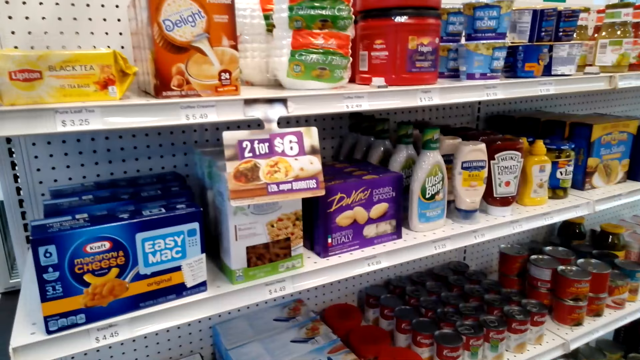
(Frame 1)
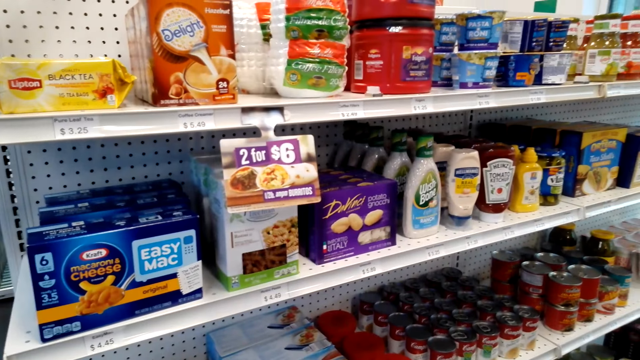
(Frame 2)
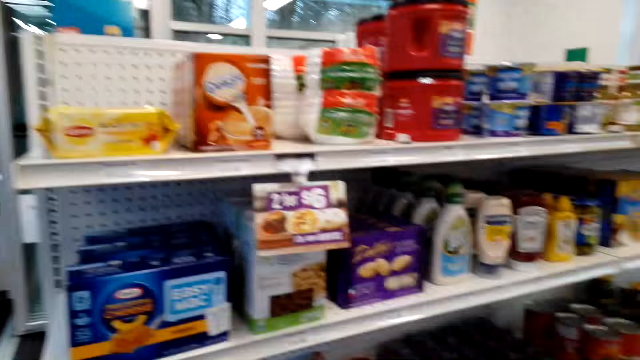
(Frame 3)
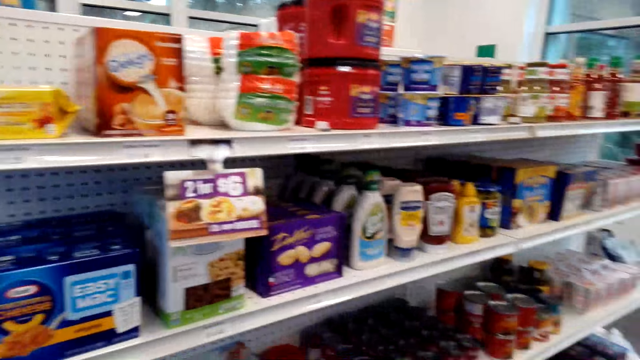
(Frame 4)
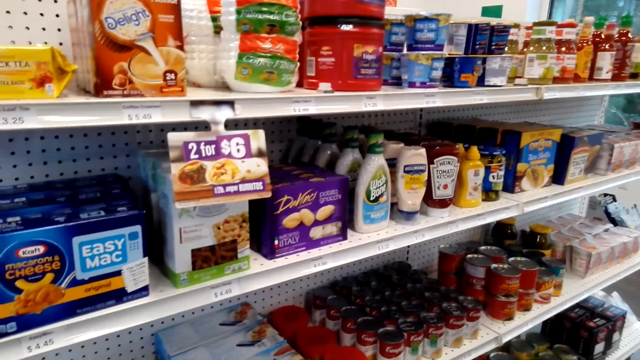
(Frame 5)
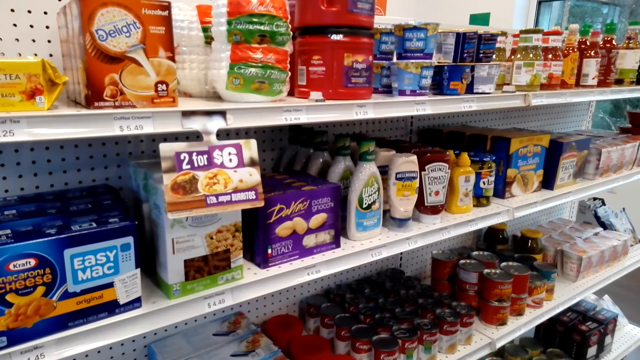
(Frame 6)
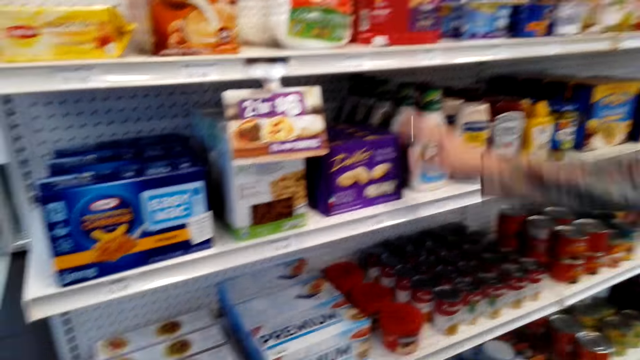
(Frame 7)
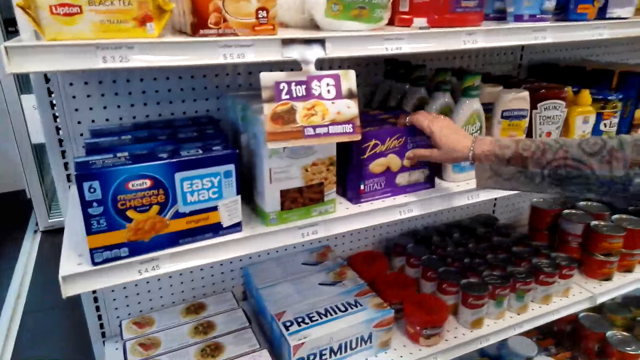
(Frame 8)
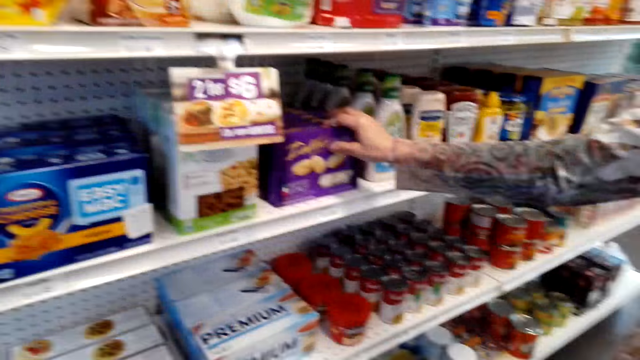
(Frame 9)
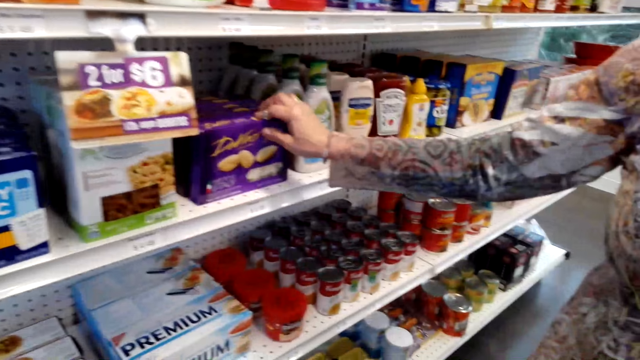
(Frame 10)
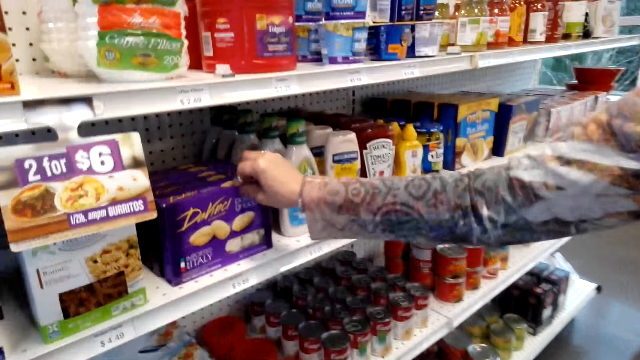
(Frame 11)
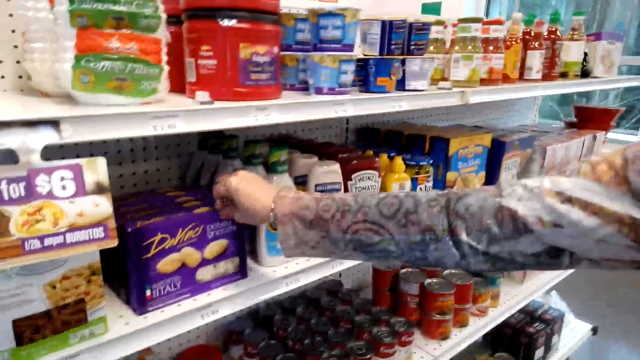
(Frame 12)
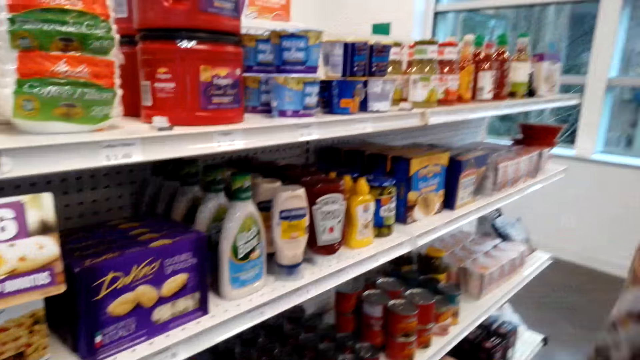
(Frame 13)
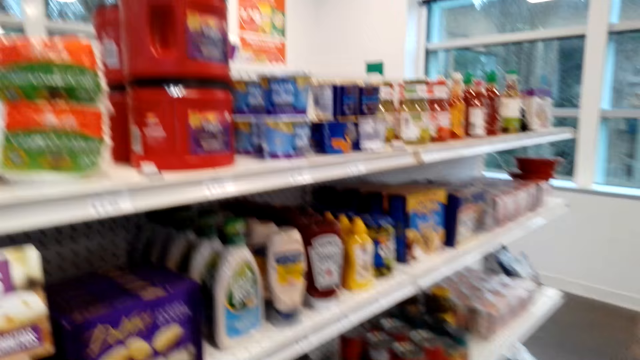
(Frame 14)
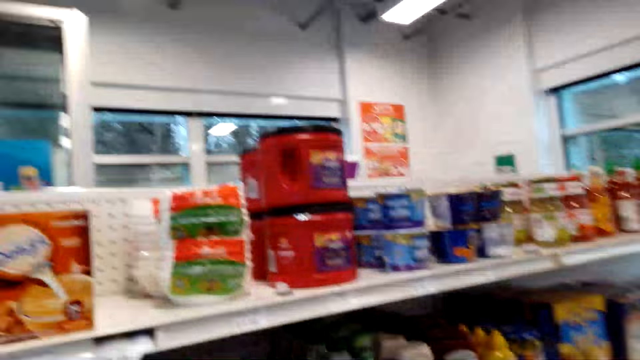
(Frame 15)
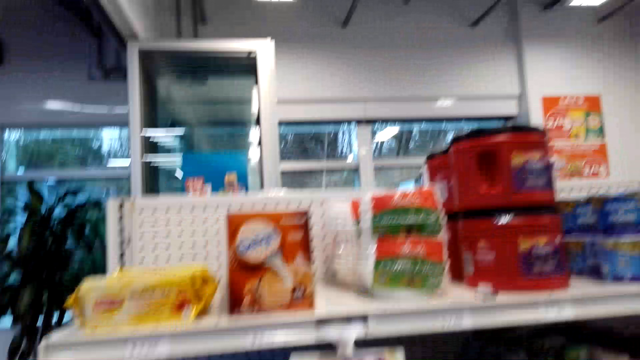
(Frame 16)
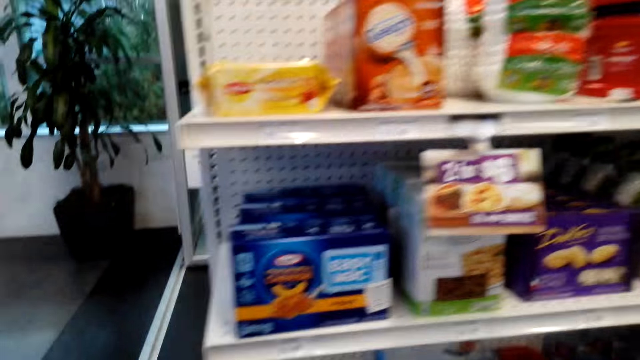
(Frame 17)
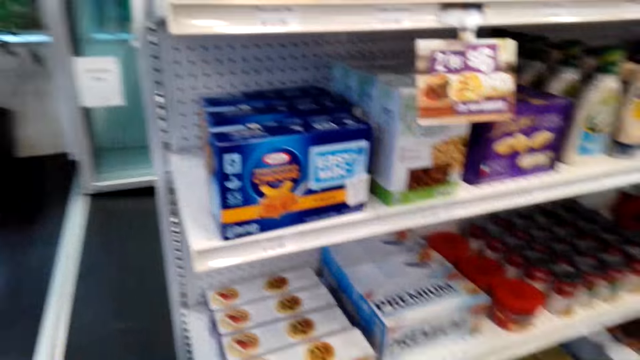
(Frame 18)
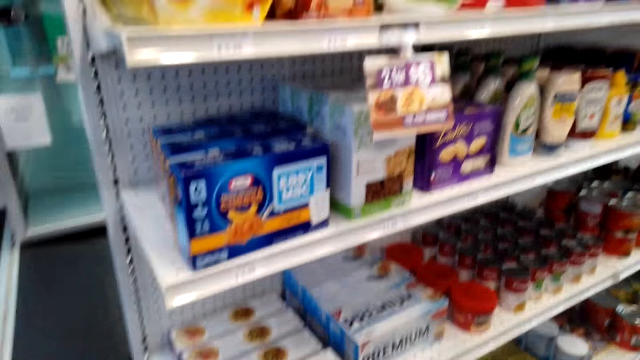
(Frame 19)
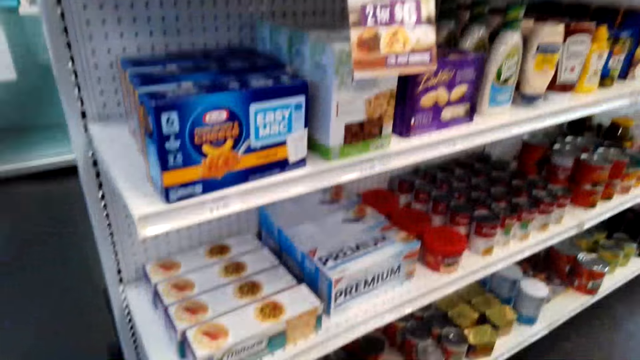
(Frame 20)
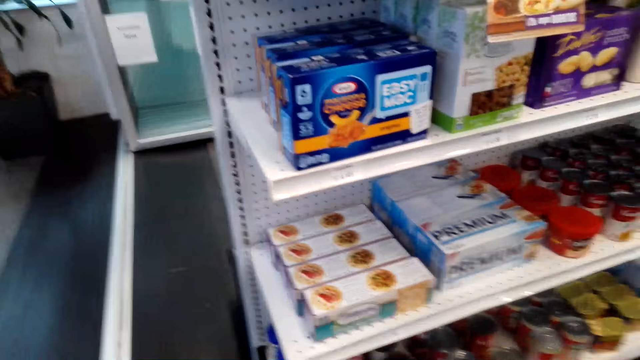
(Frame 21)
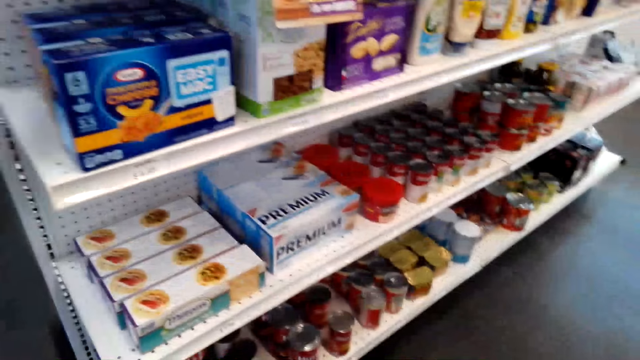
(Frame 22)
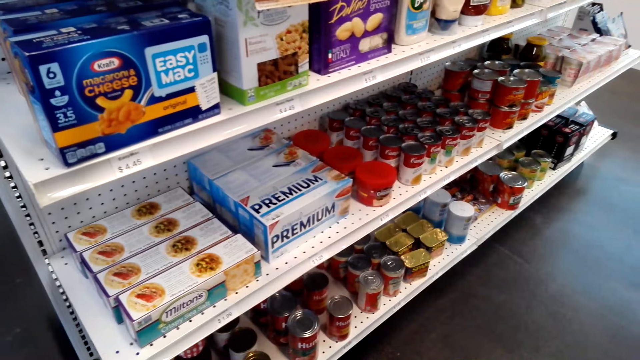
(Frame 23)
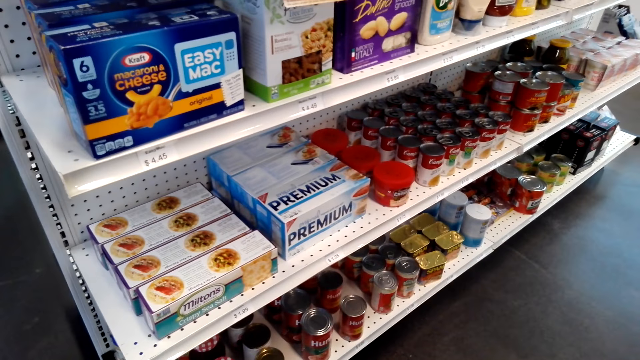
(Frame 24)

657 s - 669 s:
A woman holds foodstuff on the shelf. The woman puts a hand on something. The camera wearer looks around.

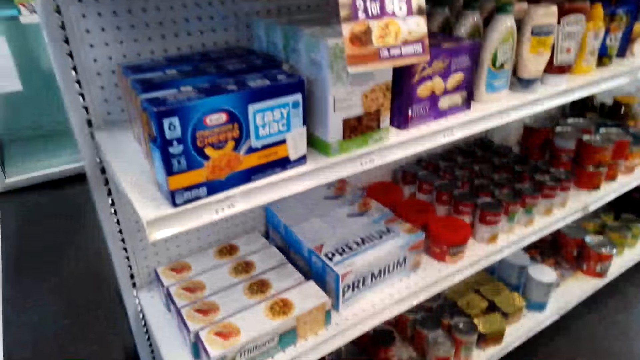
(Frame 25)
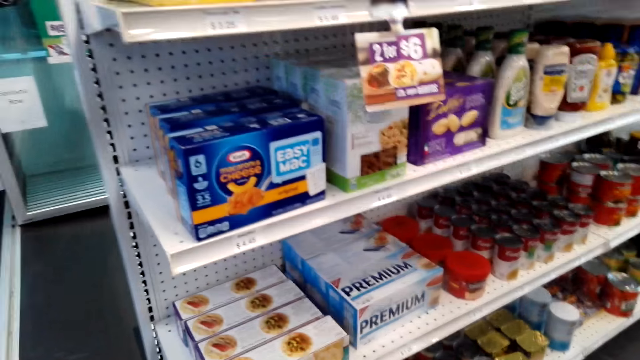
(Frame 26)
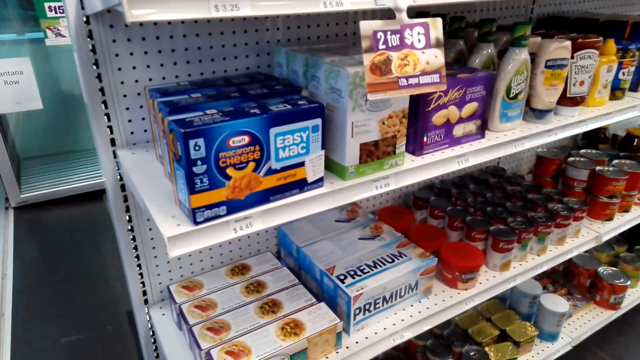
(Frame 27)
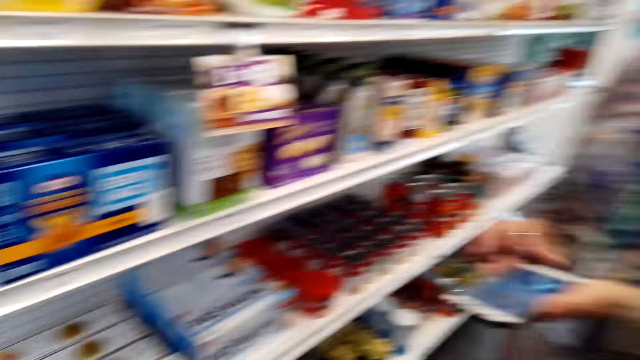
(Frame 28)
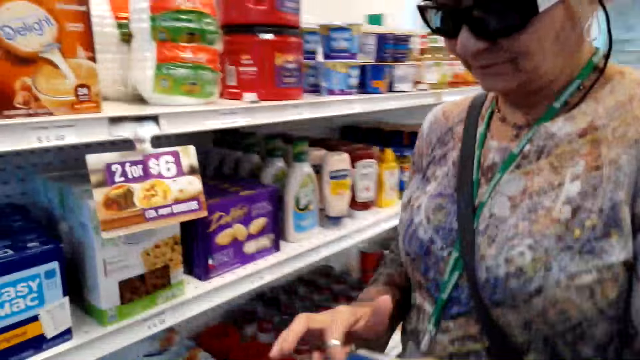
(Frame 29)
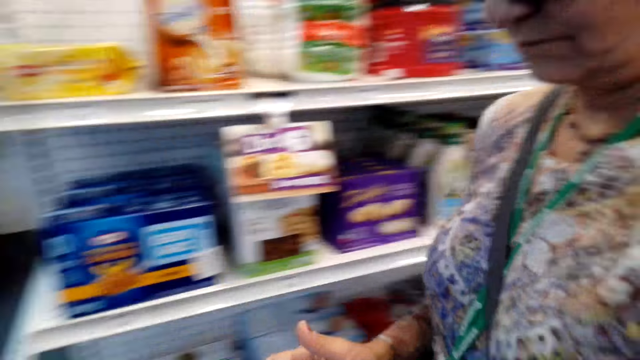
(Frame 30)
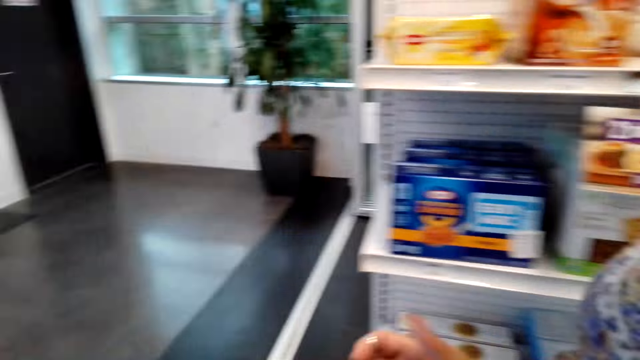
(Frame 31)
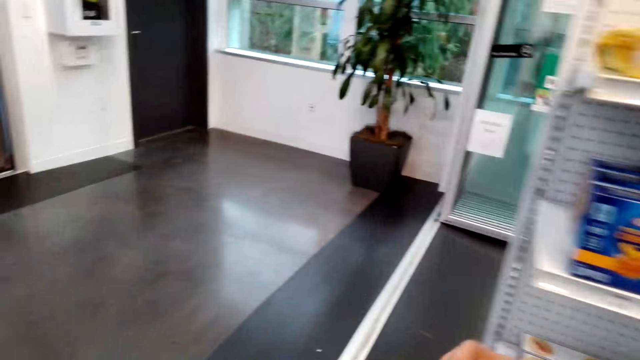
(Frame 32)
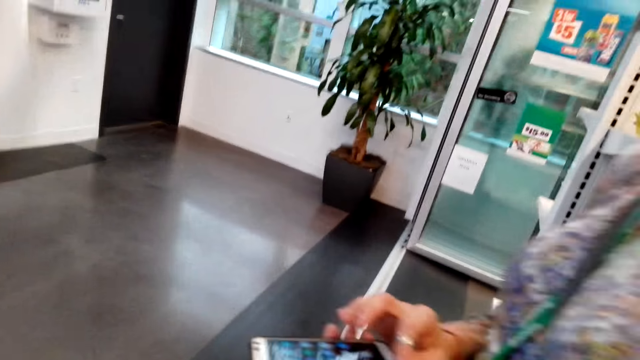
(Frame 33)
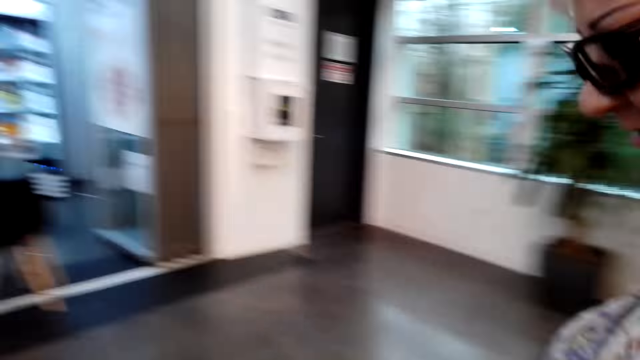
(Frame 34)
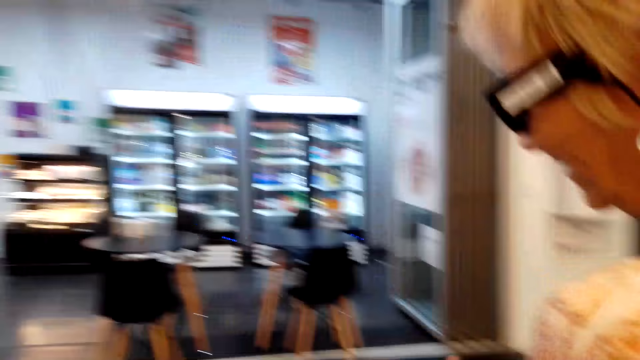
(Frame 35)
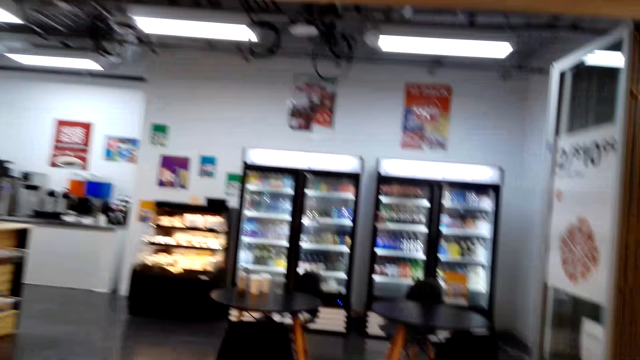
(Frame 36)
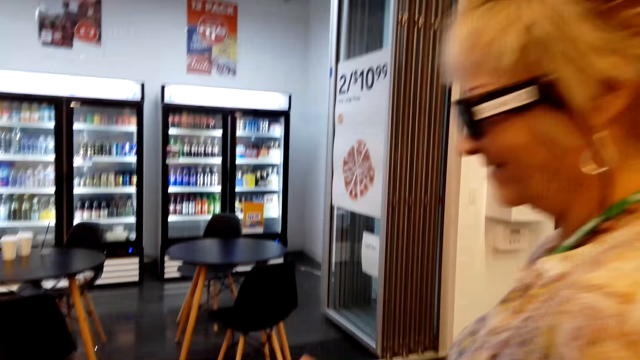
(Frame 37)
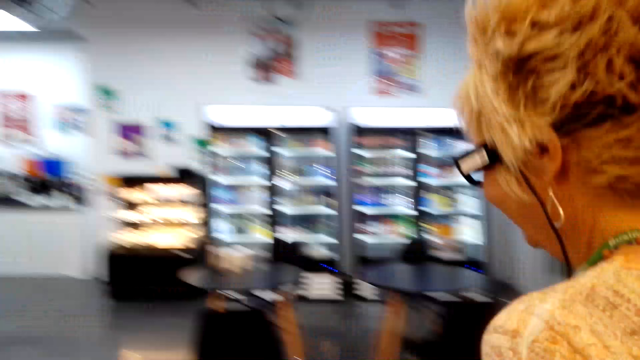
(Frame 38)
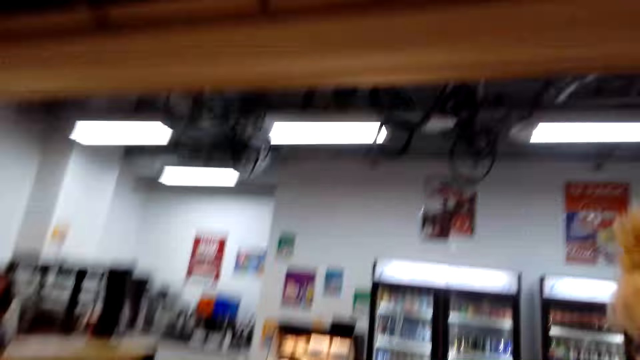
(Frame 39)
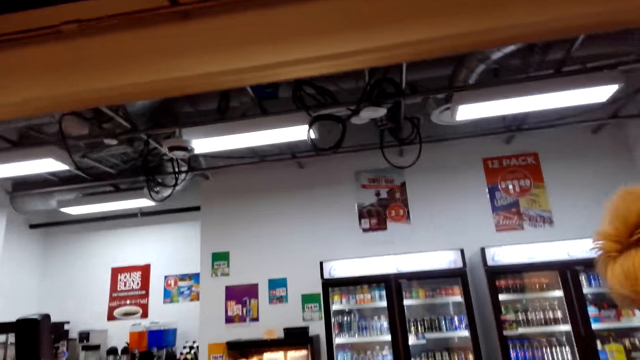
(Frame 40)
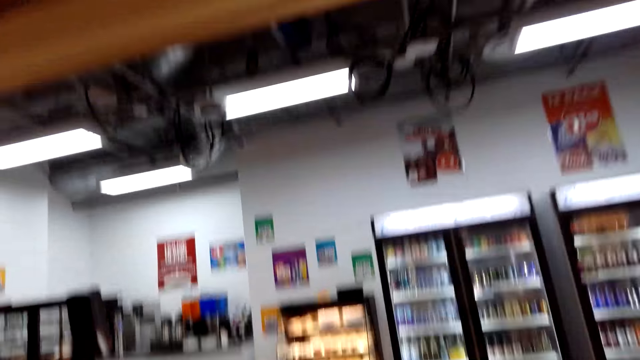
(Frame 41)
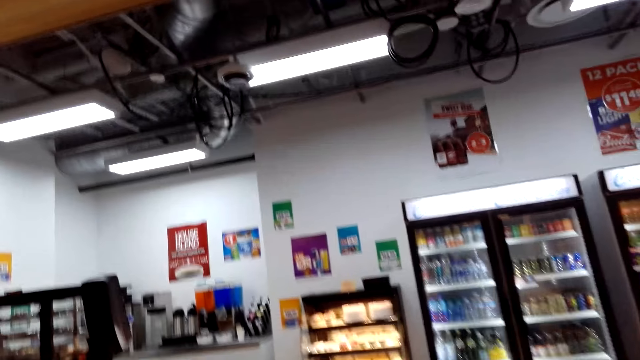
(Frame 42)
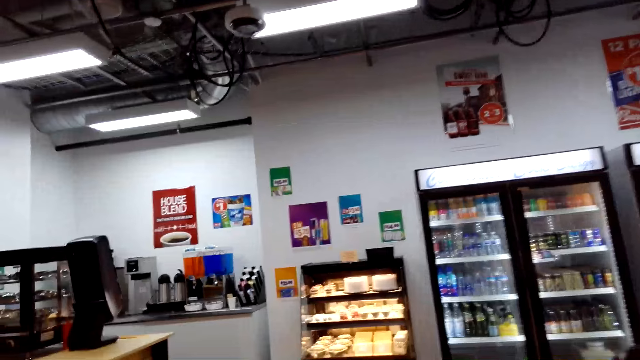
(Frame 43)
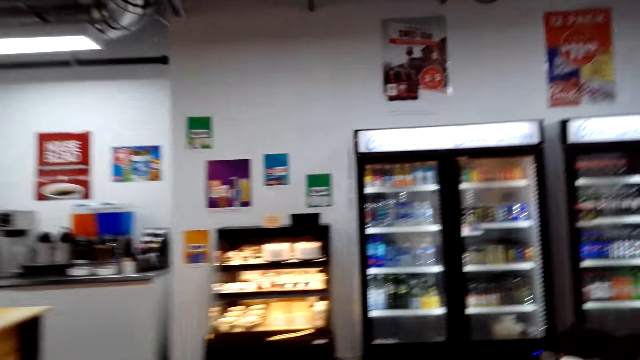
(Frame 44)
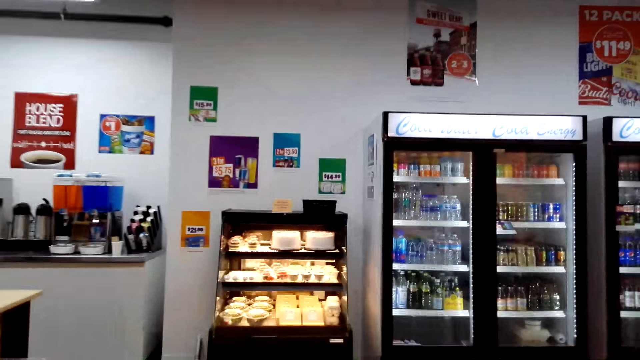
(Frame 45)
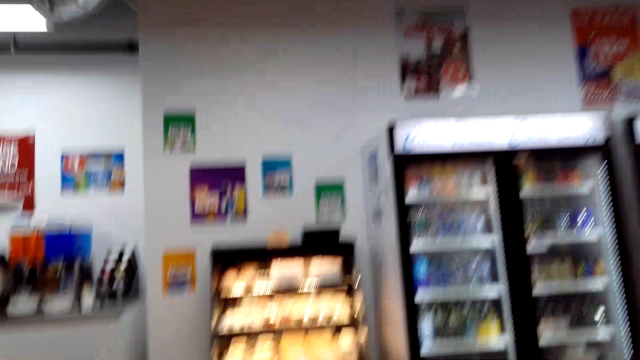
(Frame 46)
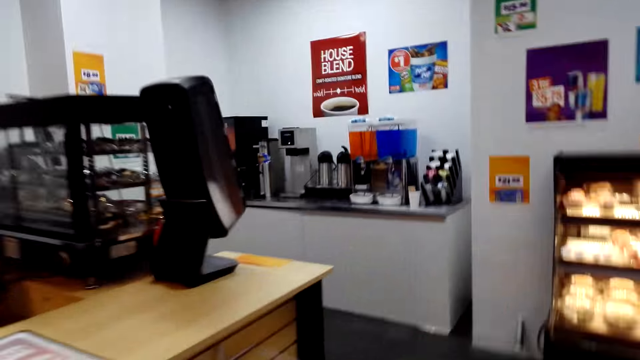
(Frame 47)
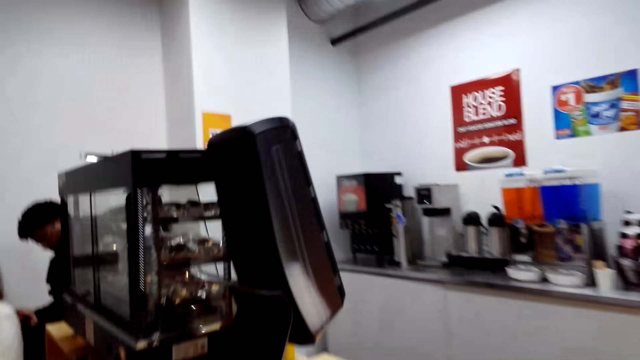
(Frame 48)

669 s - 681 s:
A woman operates her phone. The camera wearer walks. They walk around.
